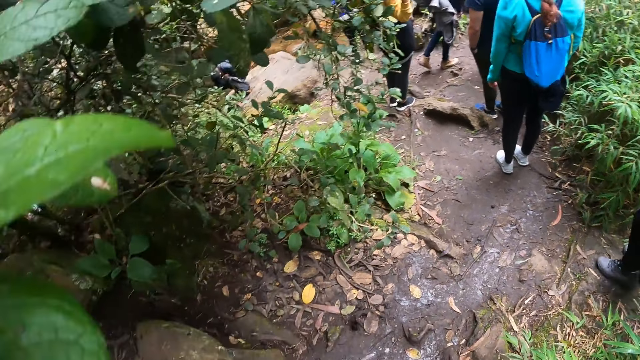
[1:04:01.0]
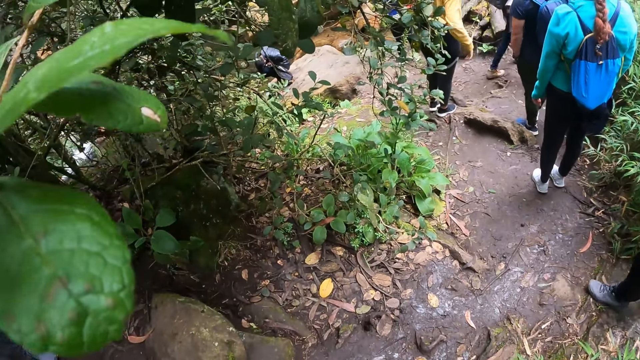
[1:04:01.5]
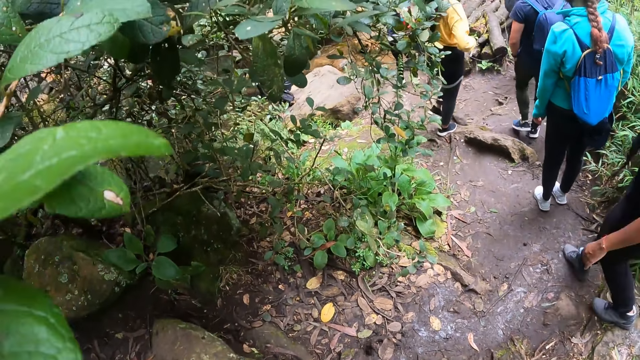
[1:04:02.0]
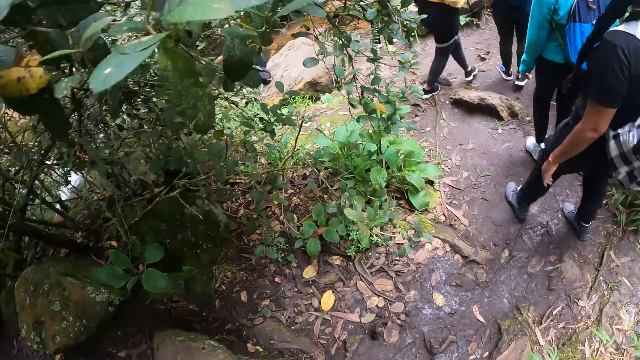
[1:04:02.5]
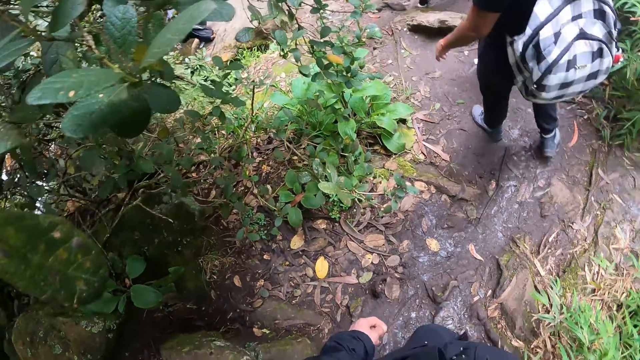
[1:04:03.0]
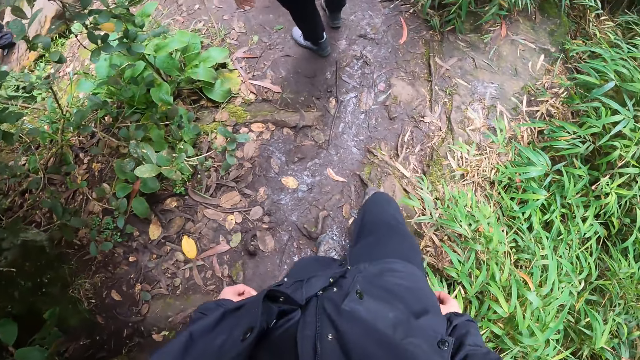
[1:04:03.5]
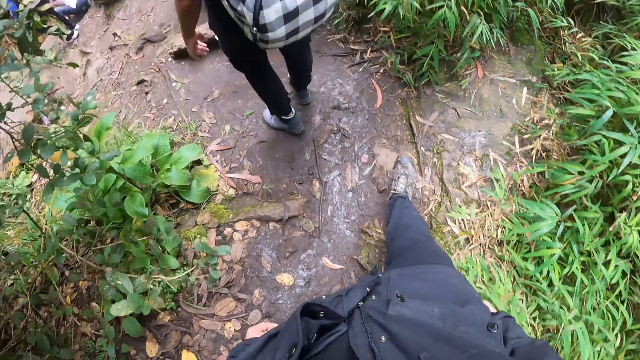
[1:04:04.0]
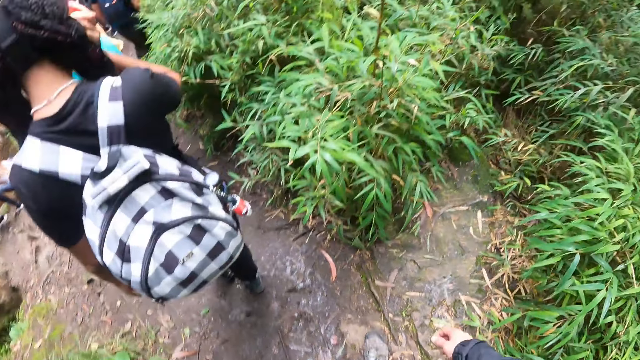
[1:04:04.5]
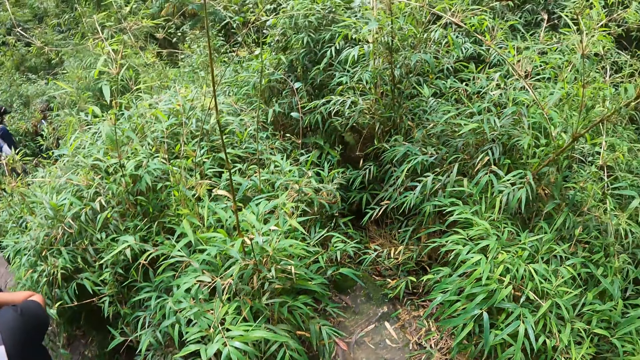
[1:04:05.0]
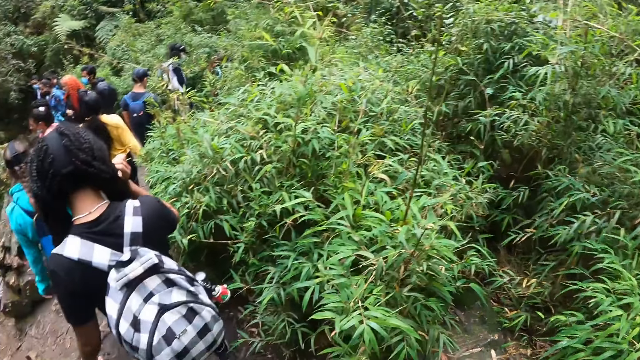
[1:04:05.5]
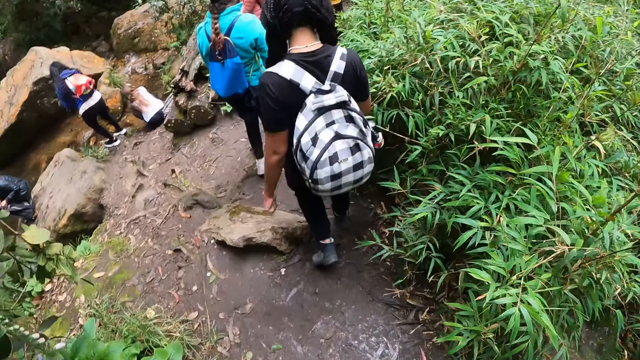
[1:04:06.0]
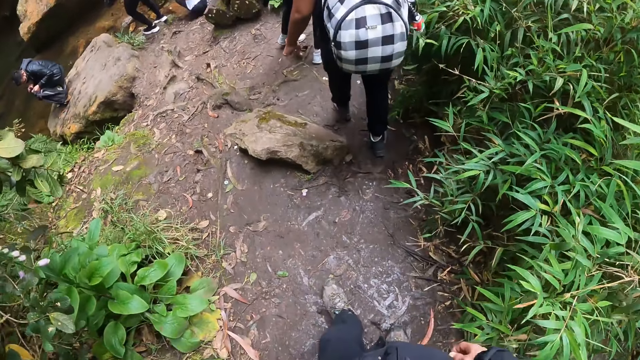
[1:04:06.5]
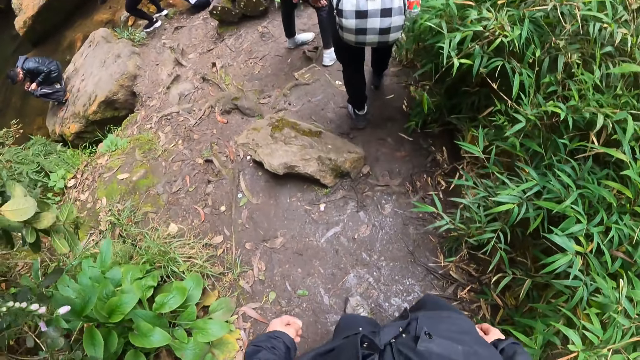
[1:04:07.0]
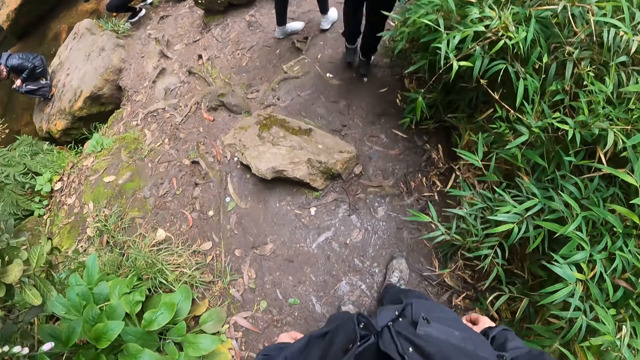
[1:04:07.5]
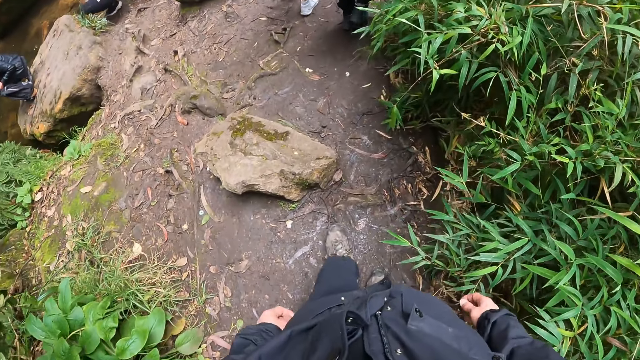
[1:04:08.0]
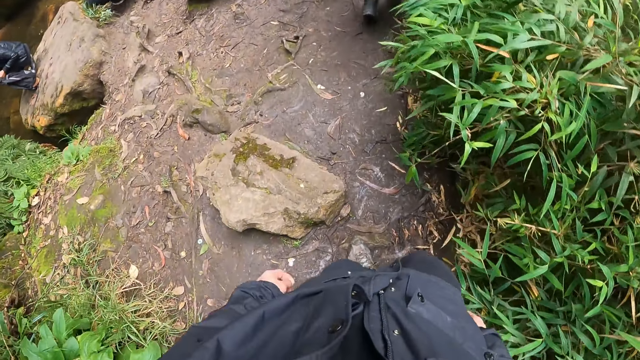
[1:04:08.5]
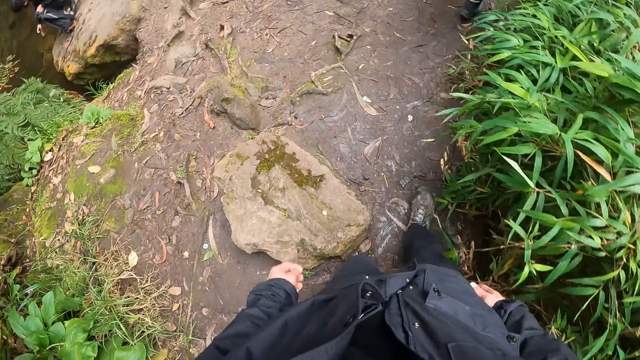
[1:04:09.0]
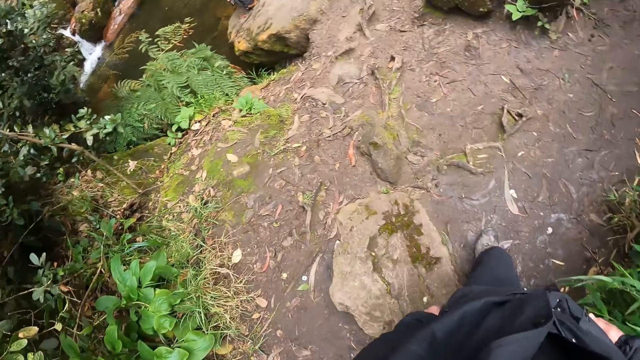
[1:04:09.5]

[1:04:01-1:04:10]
The camera wearer looks around. The woman walks down the rocky path. The camera wearer walks down the rock path in a forest. They look around and walk in the forest.

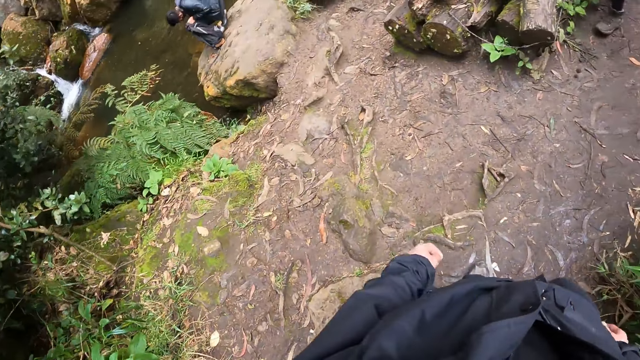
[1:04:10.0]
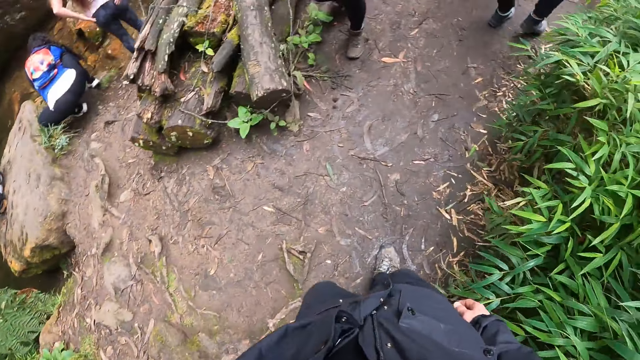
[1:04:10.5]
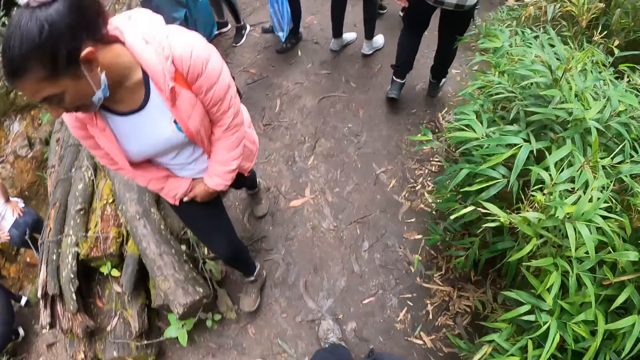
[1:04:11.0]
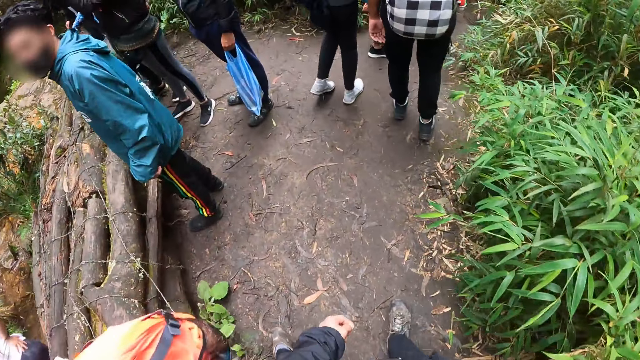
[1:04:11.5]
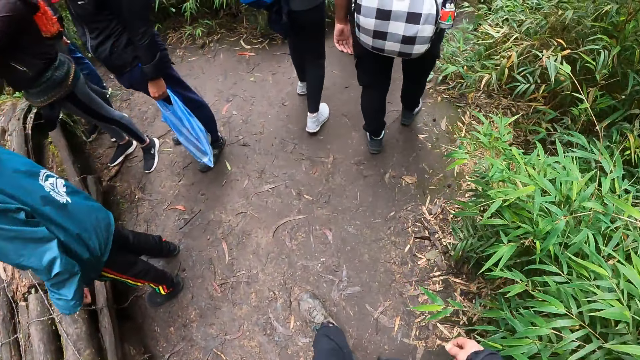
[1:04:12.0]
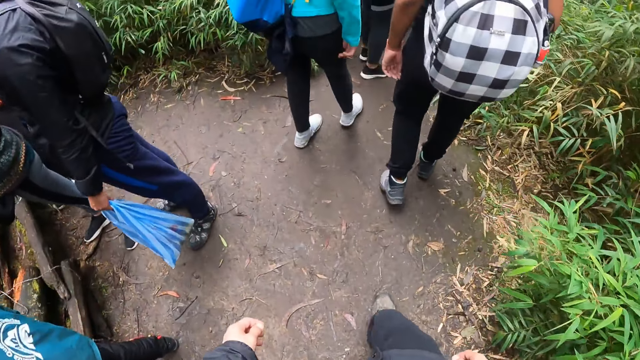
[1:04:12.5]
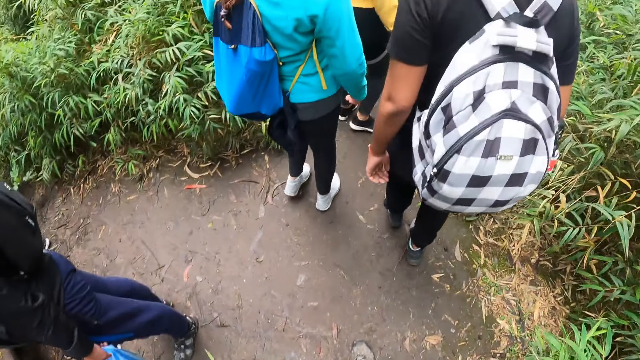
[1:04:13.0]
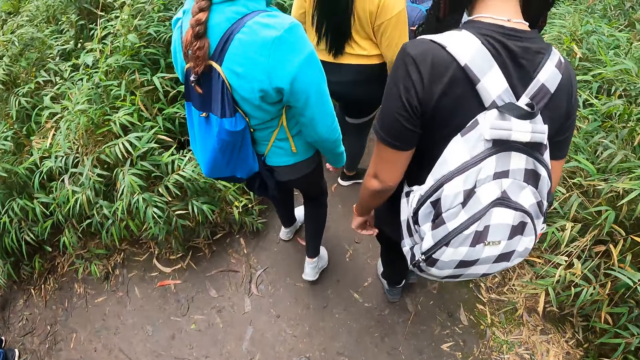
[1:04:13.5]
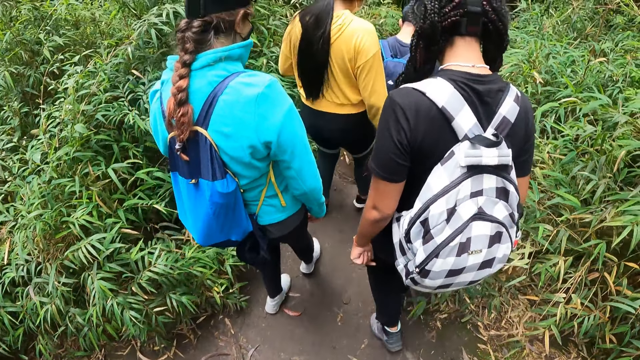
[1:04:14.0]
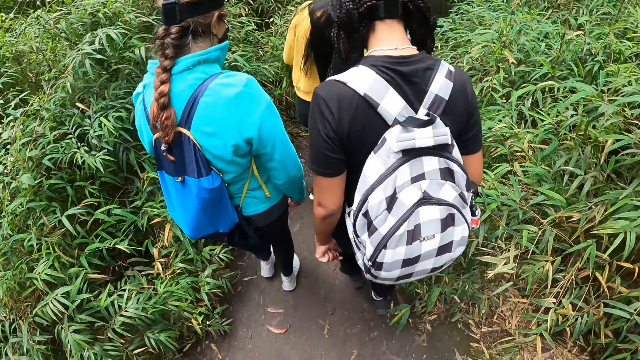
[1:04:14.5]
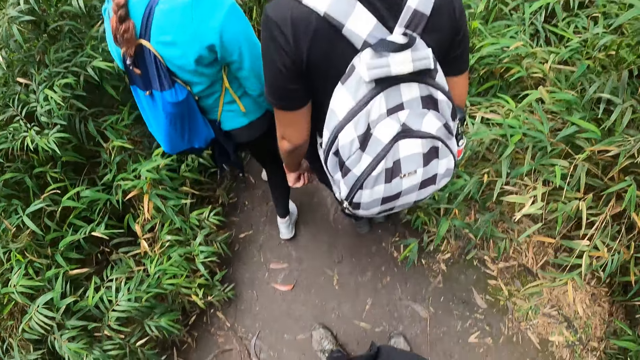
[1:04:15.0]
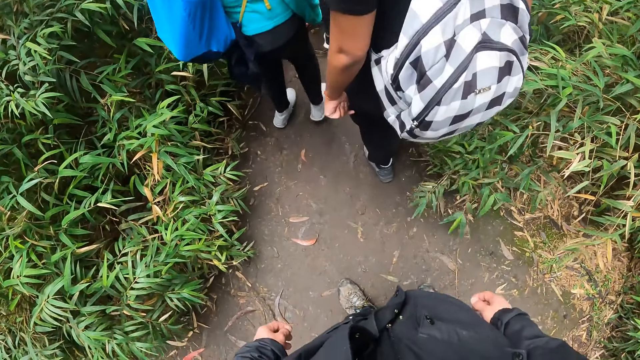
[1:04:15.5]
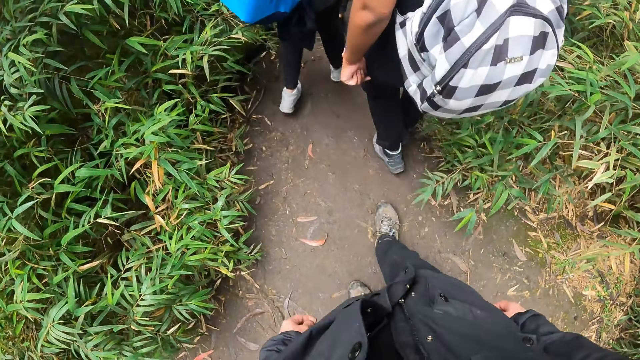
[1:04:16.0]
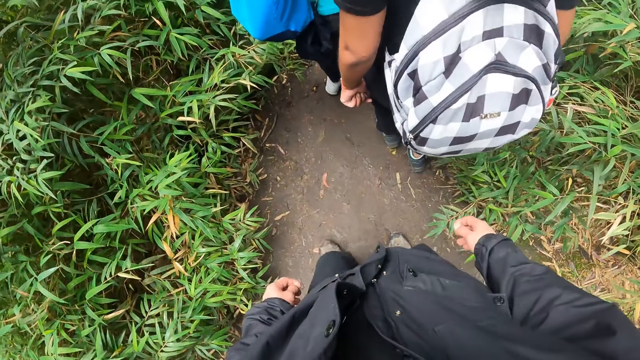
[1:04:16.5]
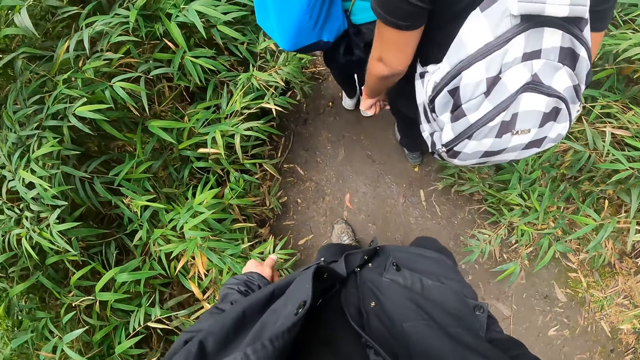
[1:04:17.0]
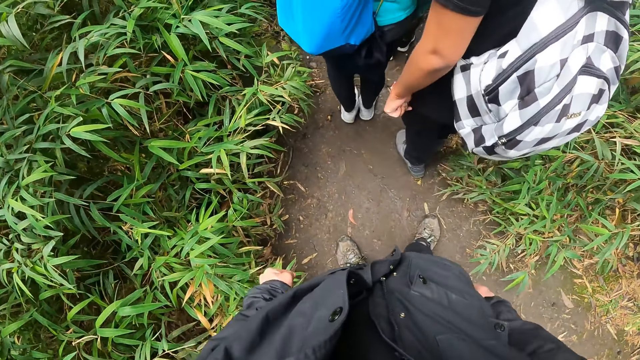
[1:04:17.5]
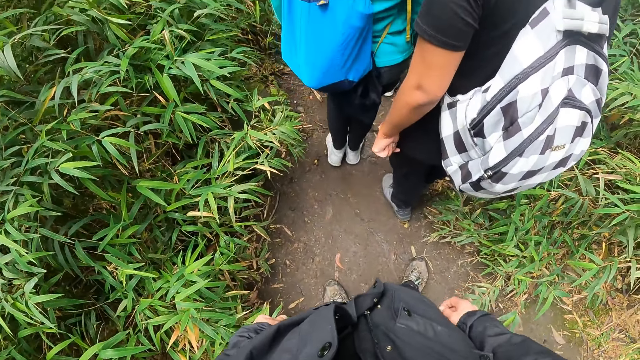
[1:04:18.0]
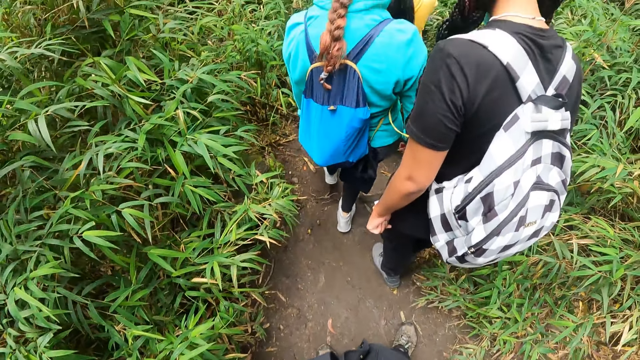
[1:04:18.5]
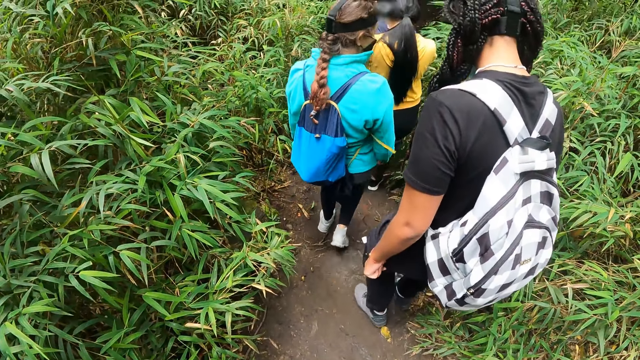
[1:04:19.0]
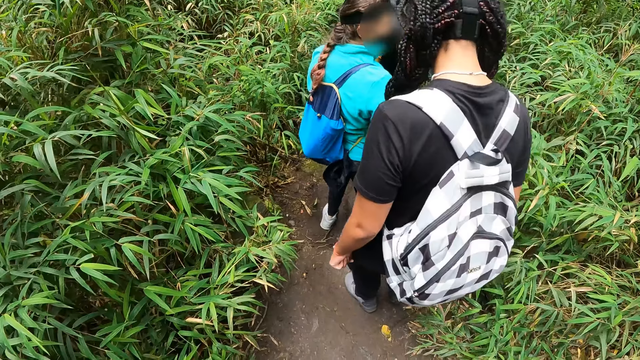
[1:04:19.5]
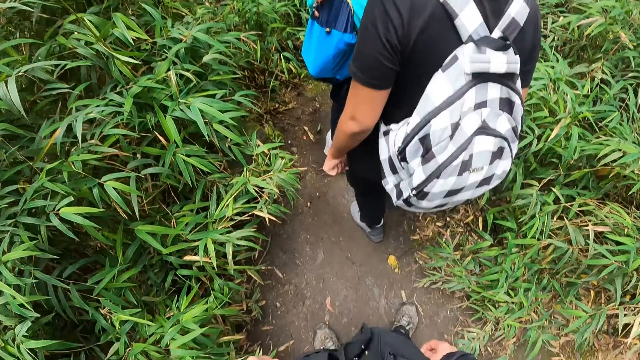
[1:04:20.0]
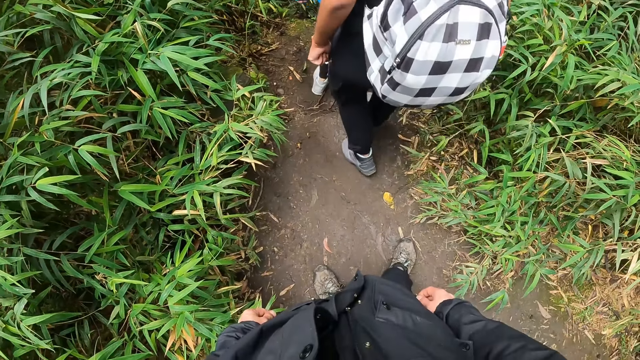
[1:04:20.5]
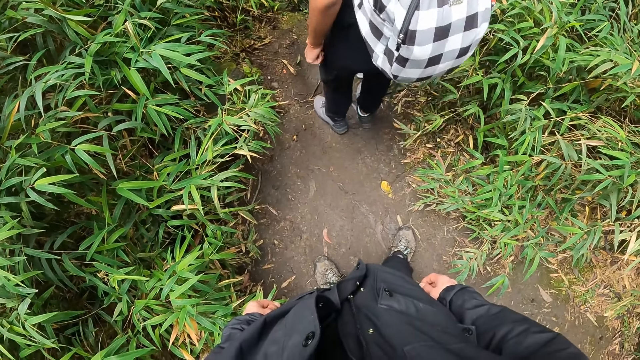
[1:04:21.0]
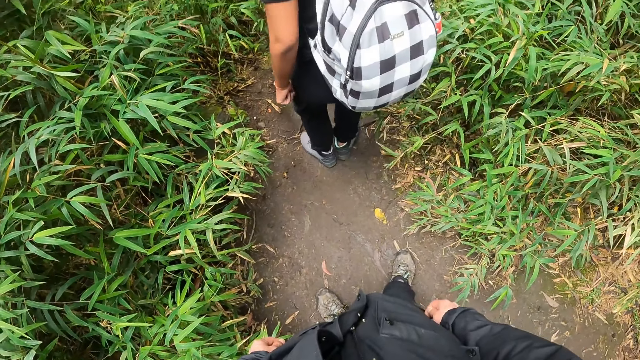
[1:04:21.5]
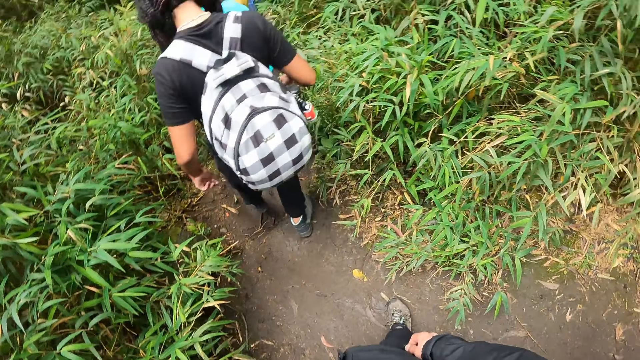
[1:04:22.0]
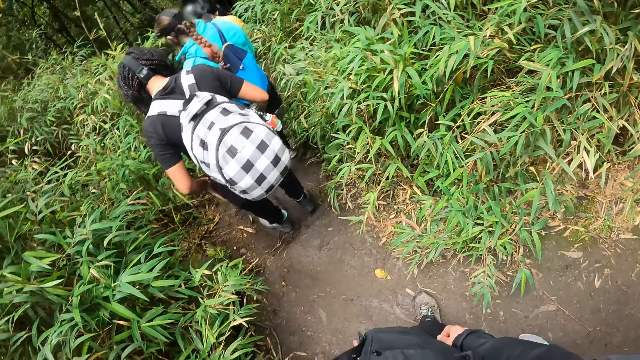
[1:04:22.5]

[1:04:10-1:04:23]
A woman walks past the camera wearer. Another woman walks on across a path. Another woman walks on across the path. The camera wearer looks around.
